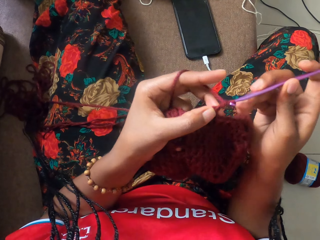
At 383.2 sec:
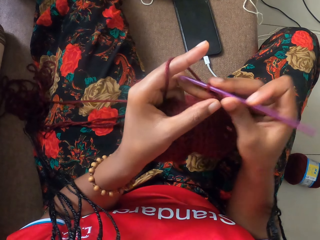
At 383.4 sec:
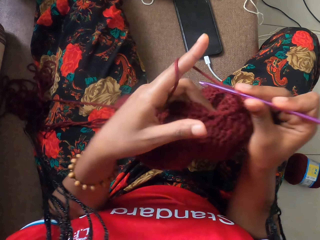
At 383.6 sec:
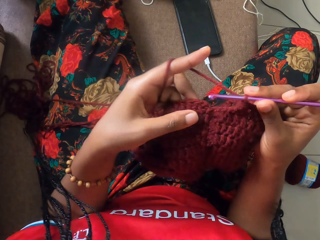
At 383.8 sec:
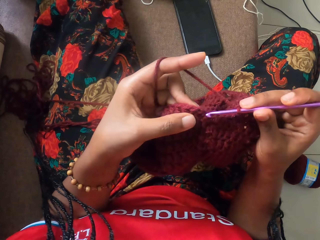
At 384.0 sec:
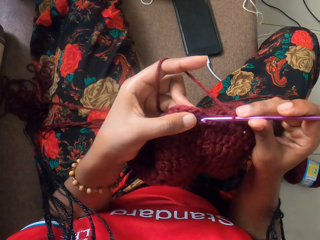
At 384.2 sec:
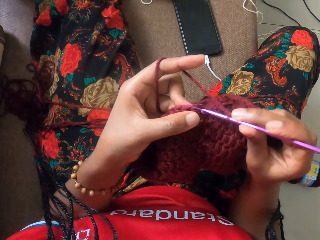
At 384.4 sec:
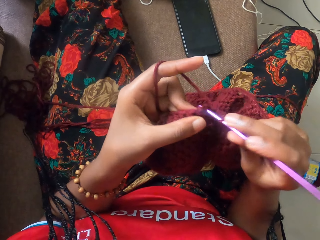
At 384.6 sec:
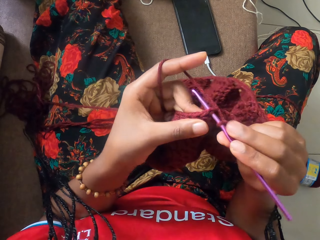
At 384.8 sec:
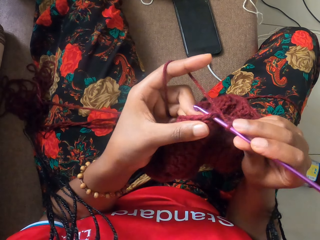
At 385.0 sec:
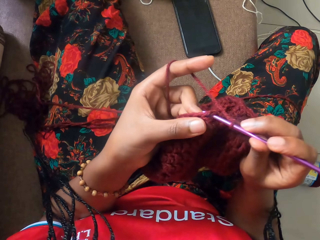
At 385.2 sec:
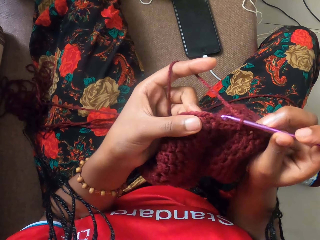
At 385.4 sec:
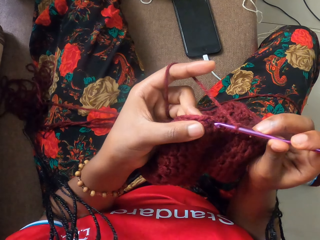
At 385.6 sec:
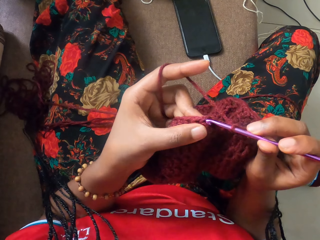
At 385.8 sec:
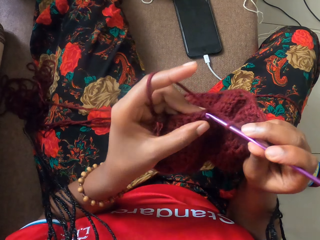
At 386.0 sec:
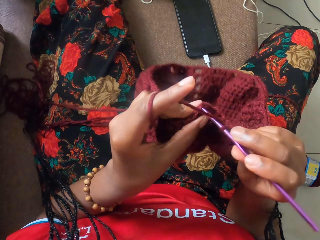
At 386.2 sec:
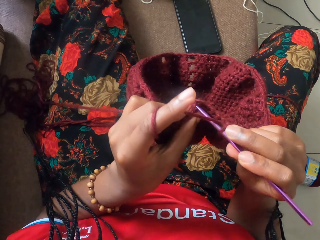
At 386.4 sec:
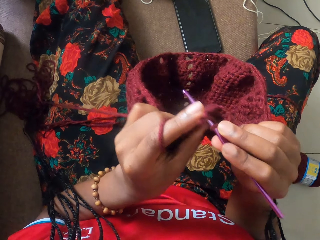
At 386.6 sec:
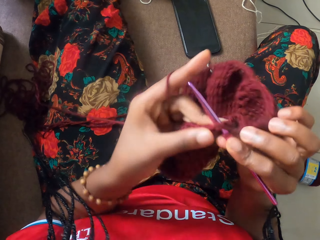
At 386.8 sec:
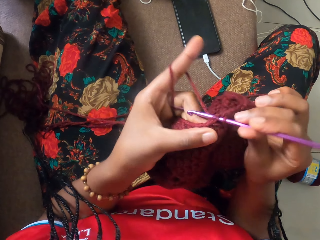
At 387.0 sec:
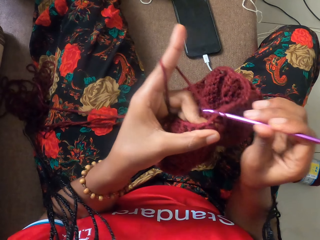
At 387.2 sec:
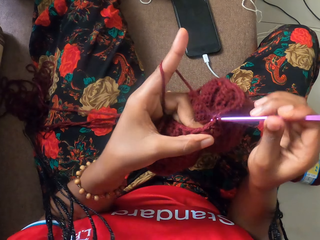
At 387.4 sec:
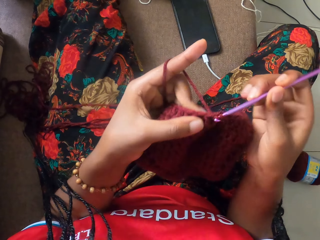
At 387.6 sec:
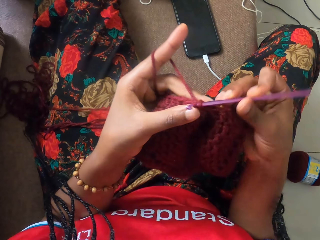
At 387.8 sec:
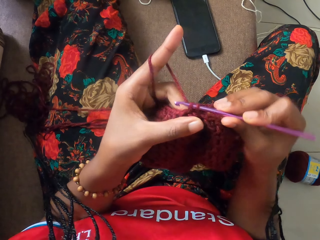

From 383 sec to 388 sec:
The camera wearer knits with a knitting needle.

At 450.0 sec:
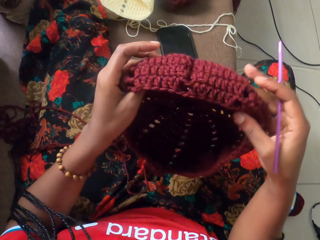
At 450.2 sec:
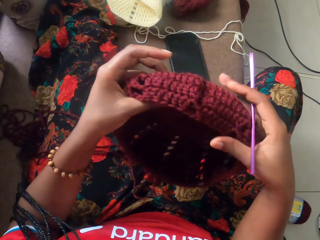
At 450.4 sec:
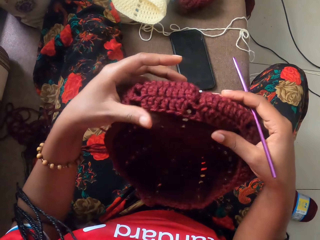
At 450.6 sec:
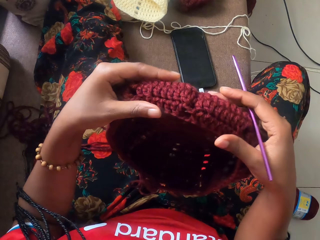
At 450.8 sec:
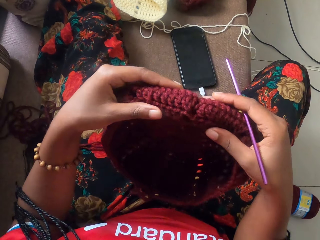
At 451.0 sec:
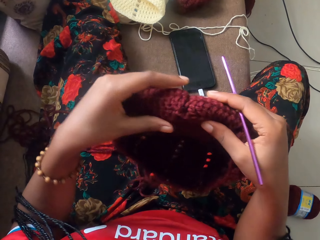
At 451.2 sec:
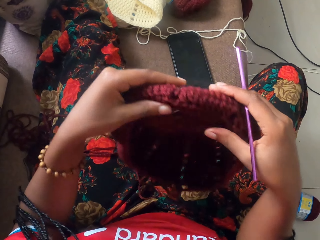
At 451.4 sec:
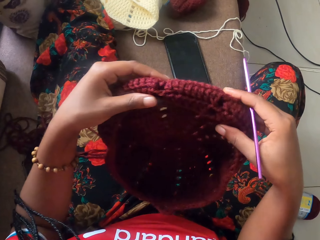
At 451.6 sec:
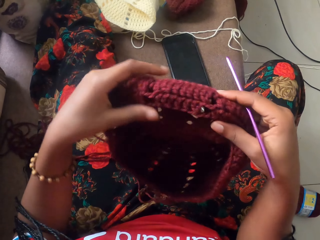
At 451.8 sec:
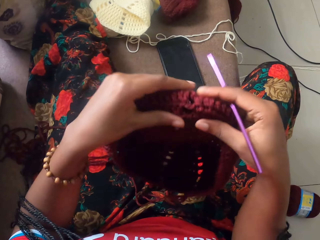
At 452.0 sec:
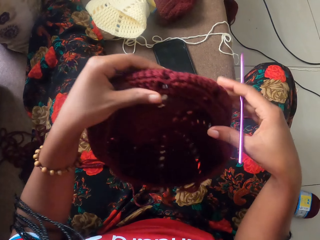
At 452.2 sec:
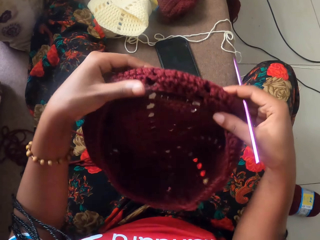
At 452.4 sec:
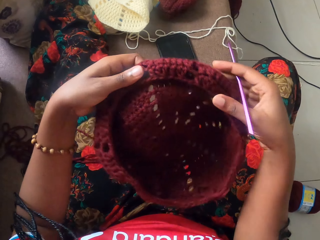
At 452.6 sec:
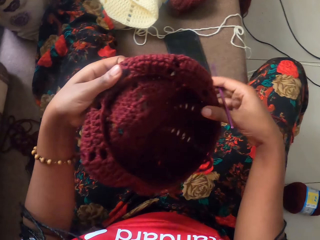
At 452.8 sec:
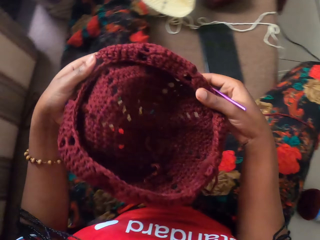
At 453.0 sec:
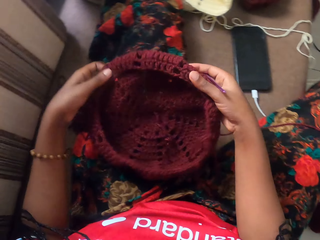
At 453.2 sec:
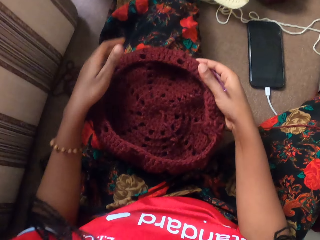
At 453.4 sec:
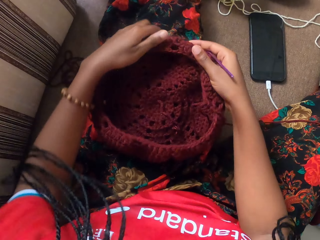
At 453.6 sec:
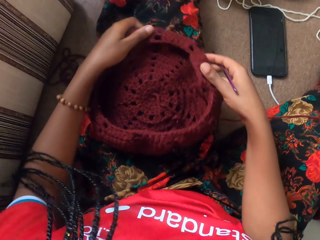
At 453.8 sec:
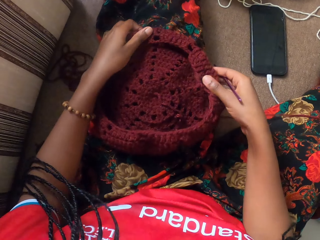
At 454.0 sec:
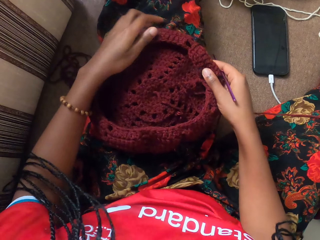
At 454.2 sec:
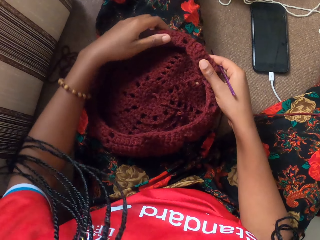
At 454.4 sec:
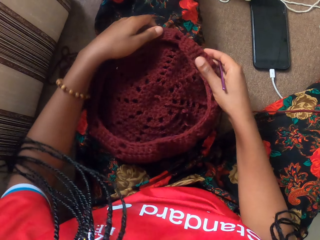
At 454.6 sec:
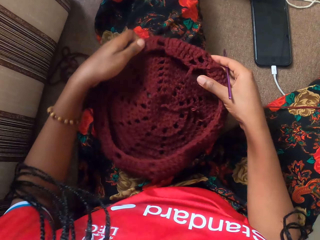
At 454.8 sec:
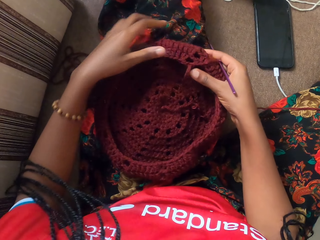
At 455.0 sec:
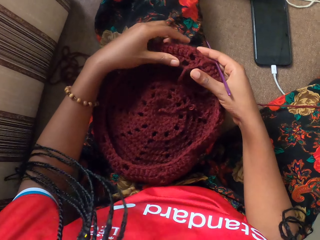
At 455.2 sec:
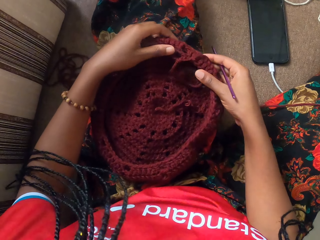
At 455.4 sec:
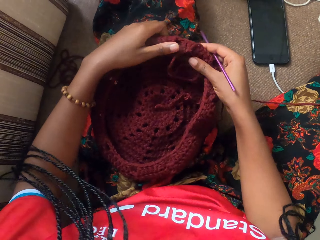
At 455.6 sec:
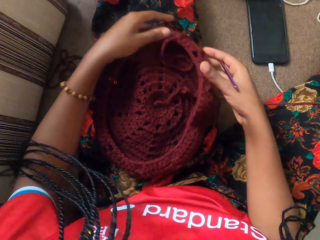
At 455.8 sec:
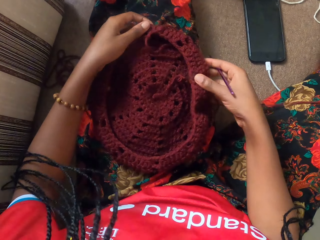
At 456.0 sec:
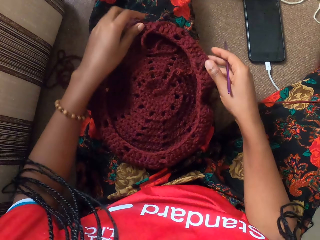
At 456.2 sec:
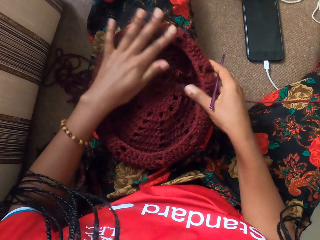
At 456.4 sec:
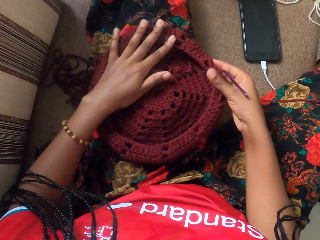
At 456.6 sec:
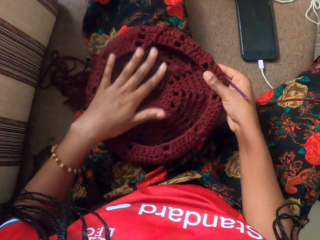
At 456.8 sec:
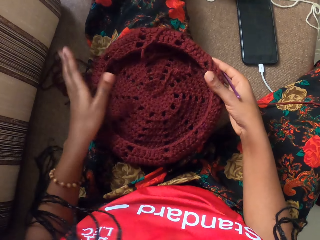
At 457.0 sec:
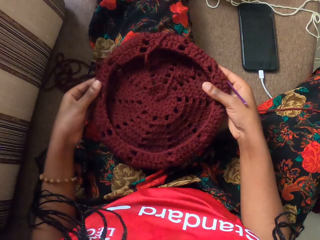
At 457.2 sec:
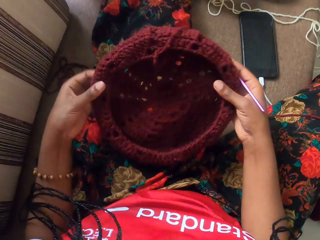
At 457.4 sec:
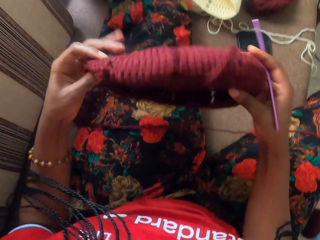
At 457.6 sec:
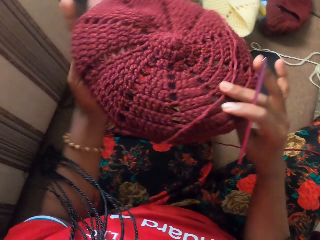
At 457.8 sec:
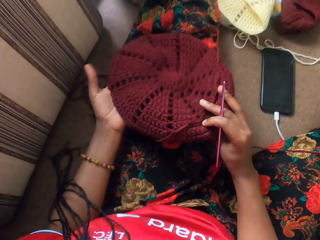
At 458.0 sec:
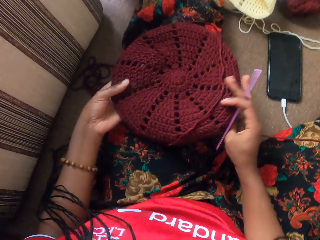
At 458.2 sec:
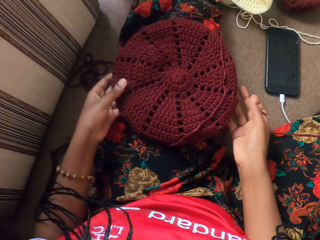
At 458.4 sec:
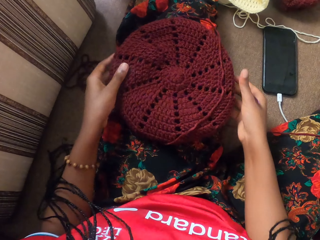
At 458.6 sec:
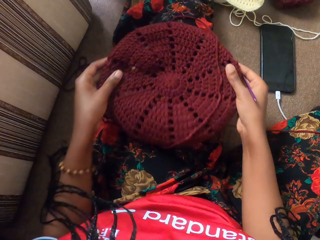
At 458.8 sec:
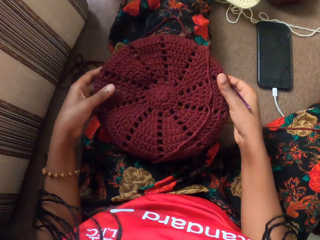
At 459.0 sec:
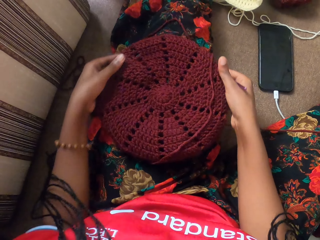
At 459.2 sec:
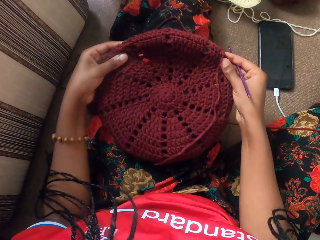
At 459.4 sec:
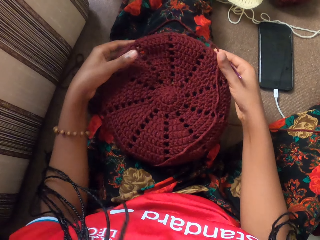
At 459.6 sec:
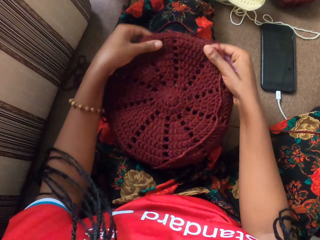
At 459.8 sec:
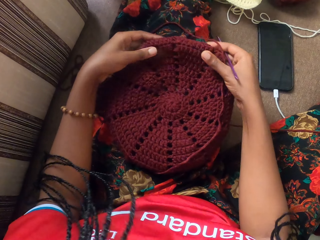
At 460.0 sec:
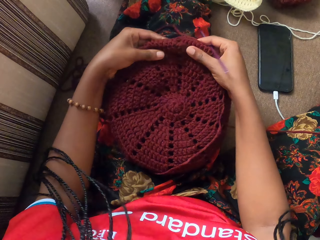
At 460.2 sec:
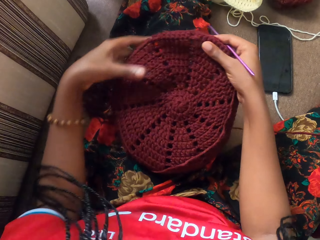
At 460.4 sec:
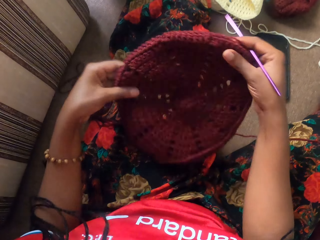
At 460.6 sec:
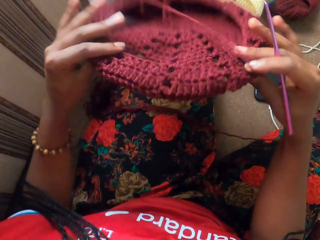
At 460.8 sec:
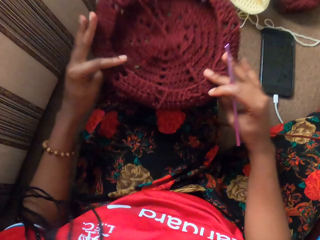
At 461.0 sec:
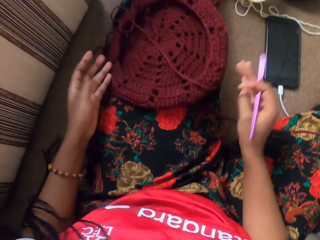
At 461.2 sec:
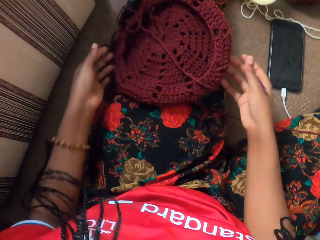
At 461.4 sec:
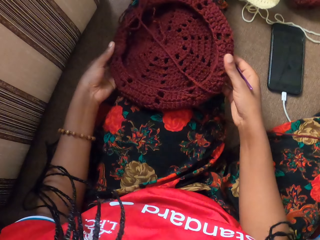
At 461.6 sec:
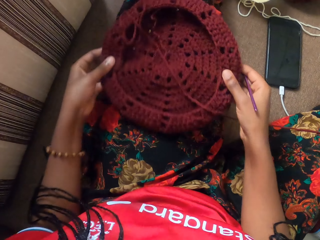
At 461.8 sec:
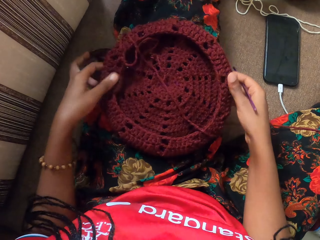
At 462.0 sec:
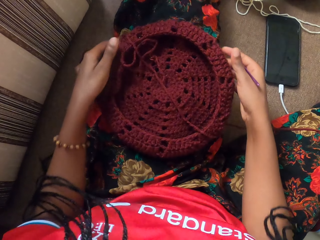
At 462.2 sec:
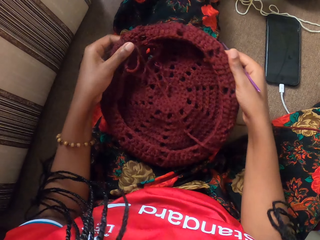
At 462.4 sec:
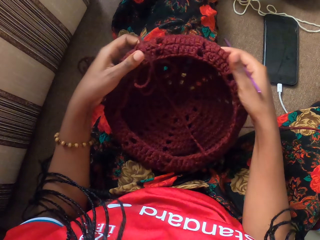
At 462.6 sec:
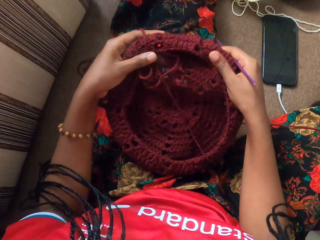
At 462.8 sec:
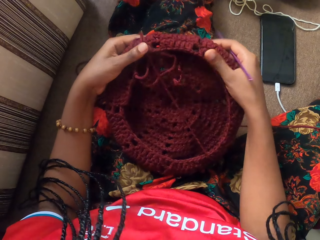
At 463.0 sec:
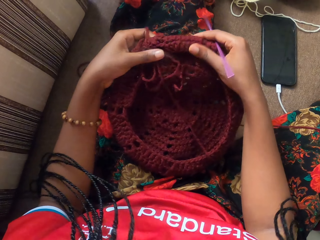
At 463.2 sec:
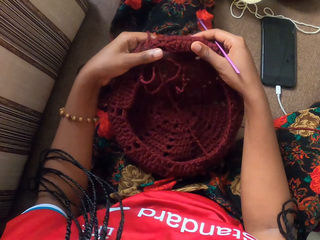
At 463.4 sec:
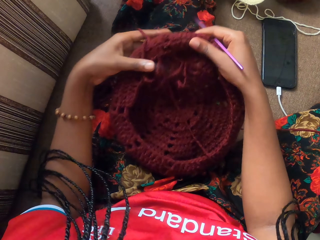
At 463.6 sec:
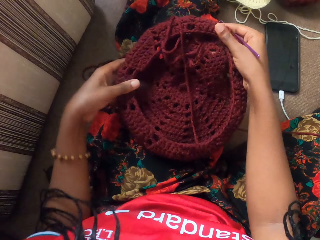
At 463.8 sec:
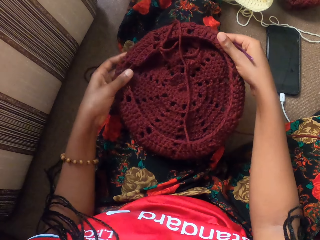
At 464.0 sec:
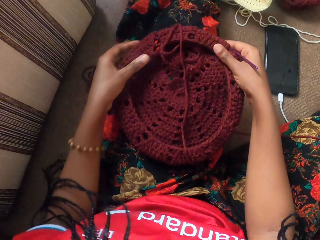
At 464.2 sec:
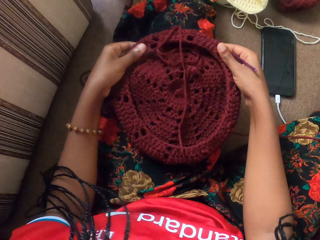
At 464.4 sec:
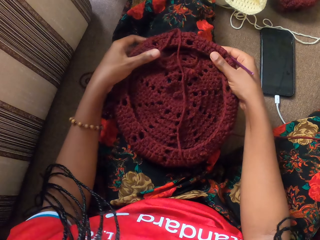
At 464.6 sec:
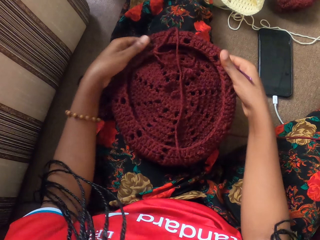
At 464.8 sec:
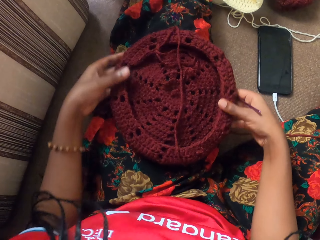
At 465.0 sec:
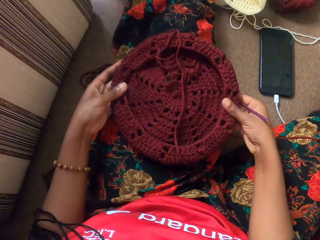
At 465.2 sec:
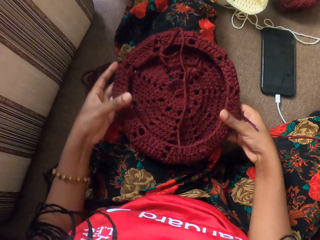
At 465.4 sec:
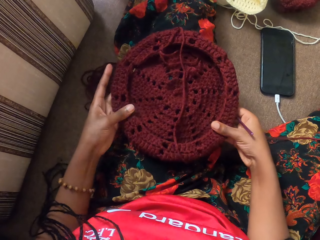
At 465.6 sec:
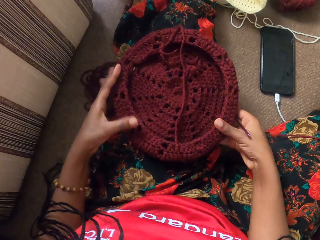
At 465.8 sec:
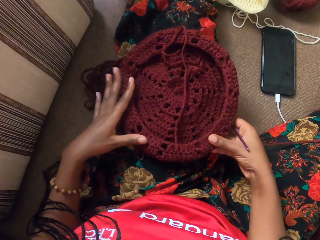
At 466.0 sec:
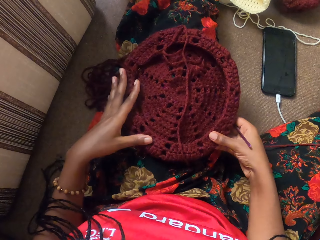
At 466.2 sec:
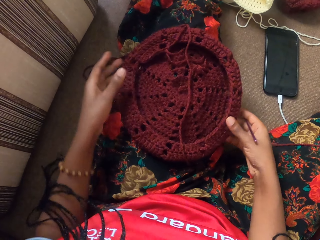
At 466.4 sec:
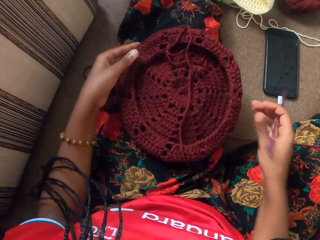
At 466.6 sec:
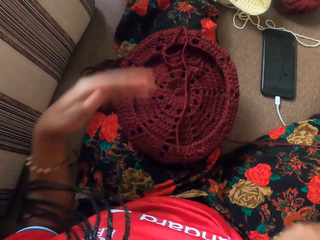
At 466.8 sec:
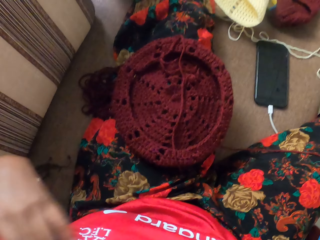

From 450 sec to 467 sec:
The camera wearer folds the knitted hat. She places the yarn on her left lap with both hands. She lifts the crochet yarn from her left lap with both hands. She turns the knitted hat. She places the crochet yarn on her left lap with both hands. She flips the crochet yarn on her left lap with both hands.
